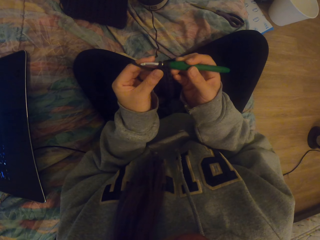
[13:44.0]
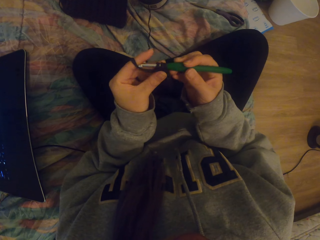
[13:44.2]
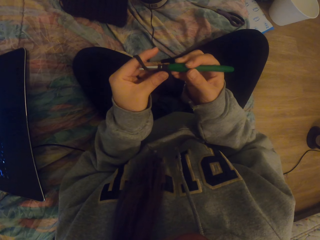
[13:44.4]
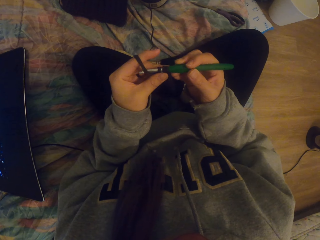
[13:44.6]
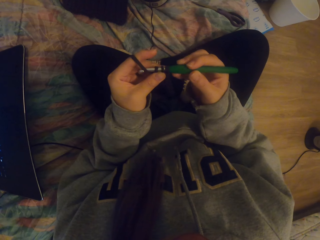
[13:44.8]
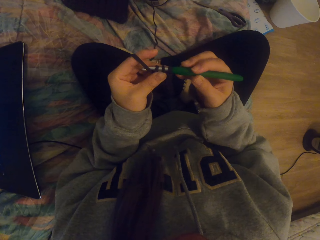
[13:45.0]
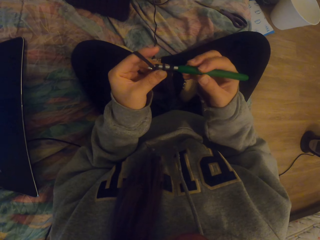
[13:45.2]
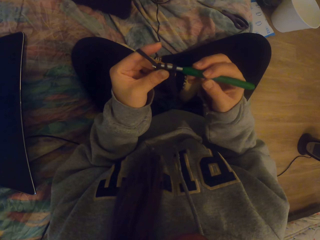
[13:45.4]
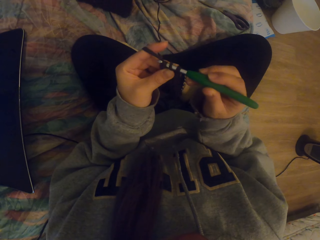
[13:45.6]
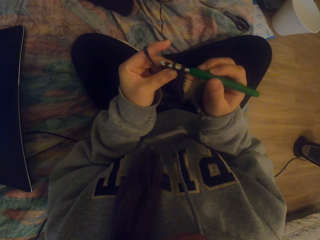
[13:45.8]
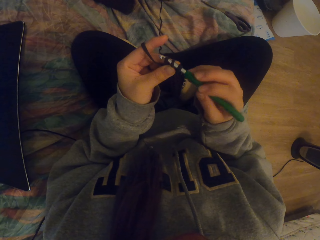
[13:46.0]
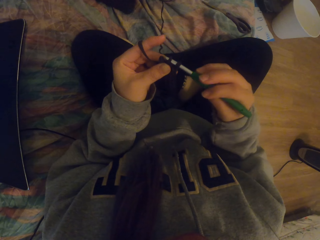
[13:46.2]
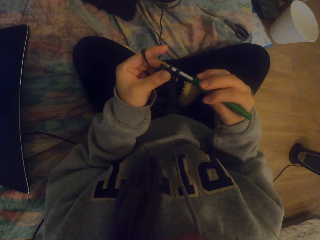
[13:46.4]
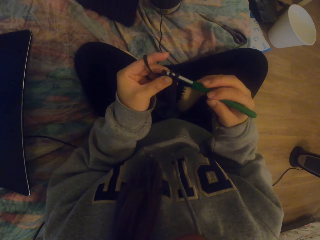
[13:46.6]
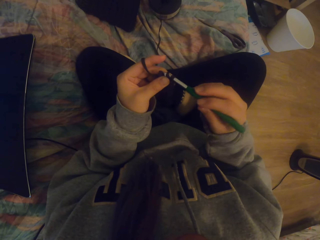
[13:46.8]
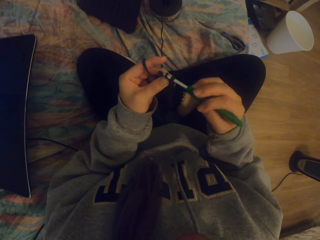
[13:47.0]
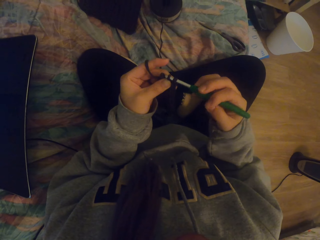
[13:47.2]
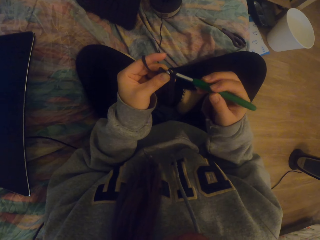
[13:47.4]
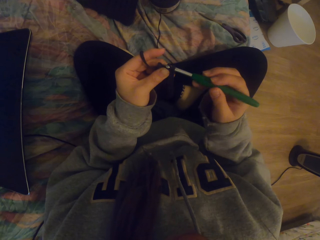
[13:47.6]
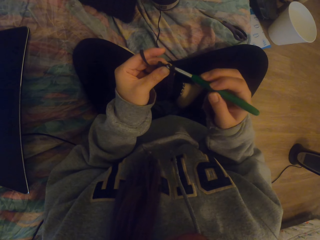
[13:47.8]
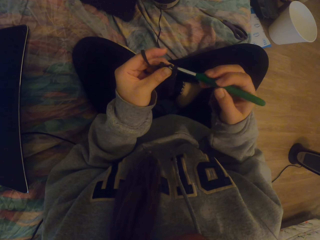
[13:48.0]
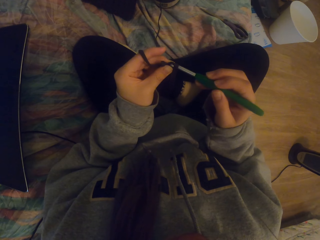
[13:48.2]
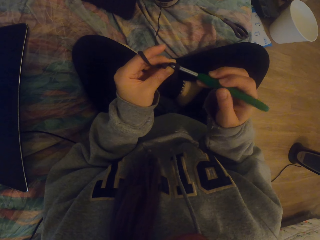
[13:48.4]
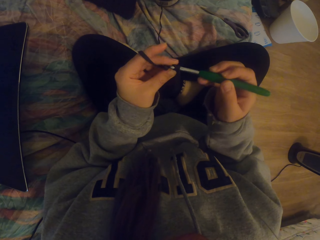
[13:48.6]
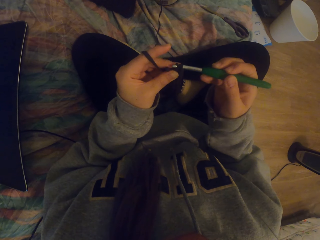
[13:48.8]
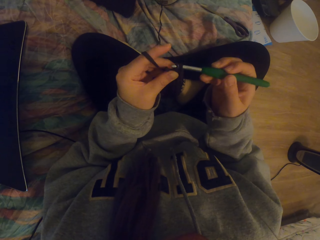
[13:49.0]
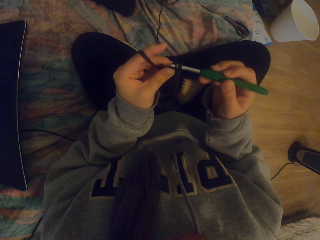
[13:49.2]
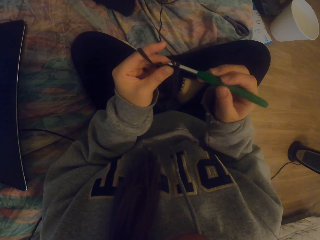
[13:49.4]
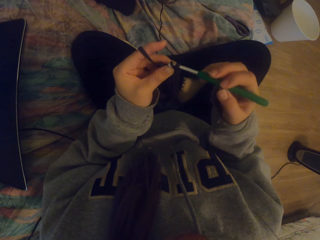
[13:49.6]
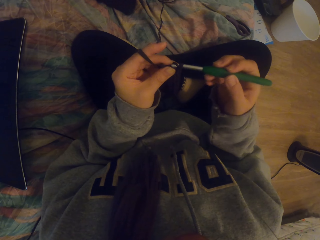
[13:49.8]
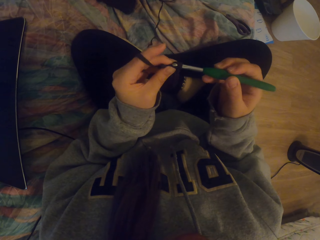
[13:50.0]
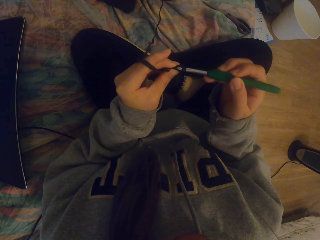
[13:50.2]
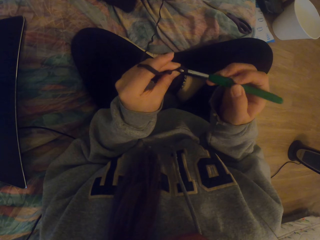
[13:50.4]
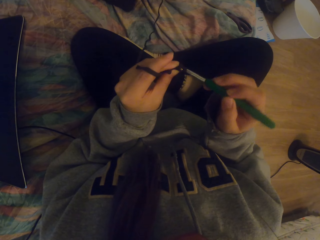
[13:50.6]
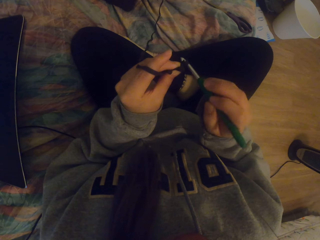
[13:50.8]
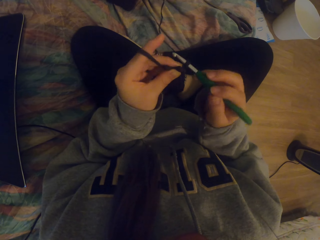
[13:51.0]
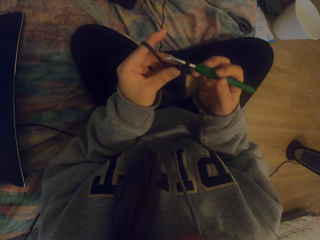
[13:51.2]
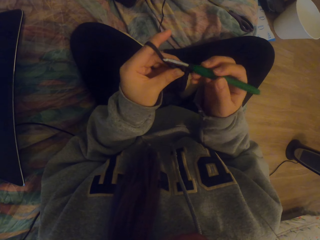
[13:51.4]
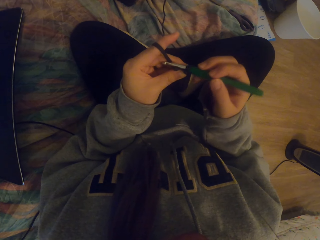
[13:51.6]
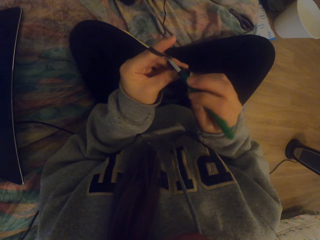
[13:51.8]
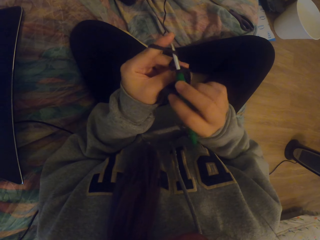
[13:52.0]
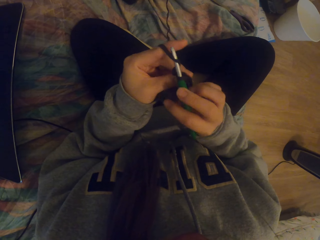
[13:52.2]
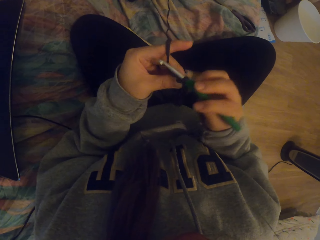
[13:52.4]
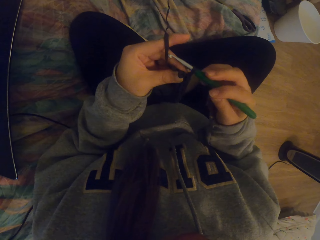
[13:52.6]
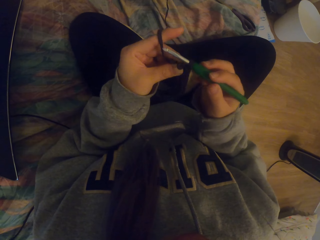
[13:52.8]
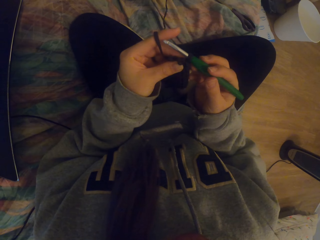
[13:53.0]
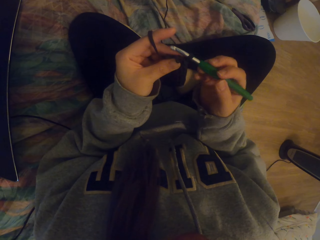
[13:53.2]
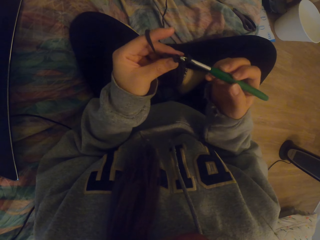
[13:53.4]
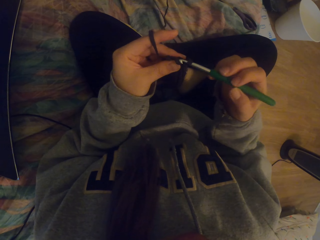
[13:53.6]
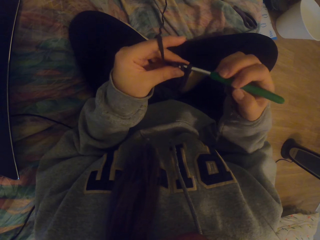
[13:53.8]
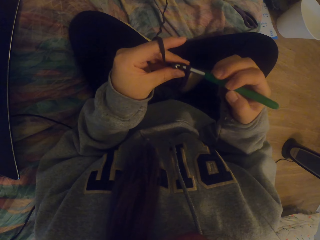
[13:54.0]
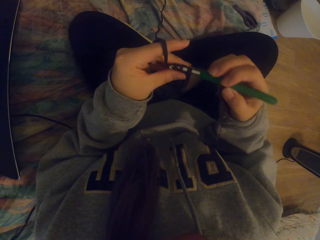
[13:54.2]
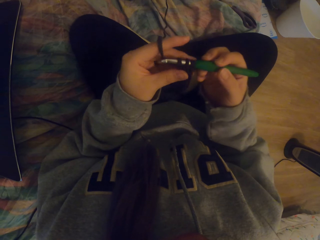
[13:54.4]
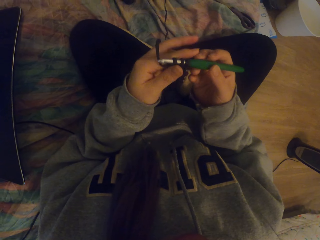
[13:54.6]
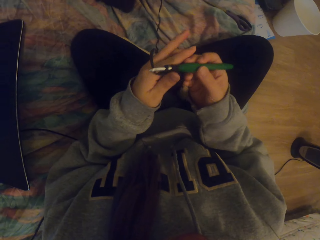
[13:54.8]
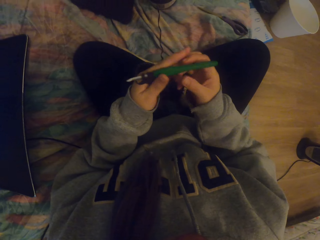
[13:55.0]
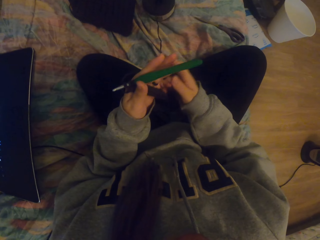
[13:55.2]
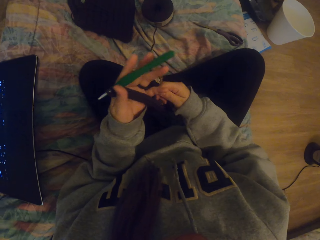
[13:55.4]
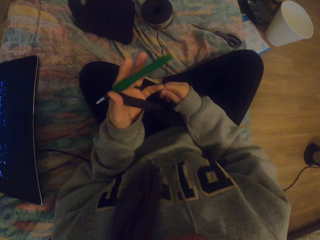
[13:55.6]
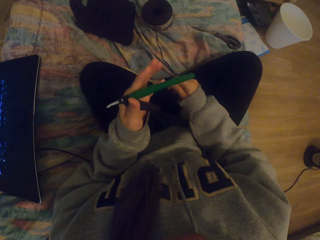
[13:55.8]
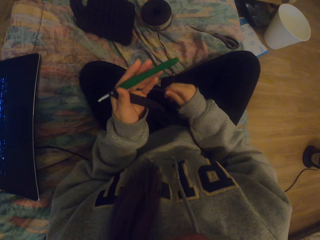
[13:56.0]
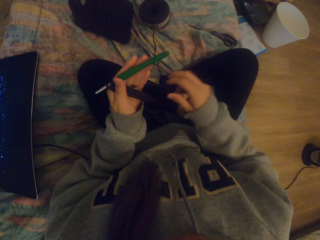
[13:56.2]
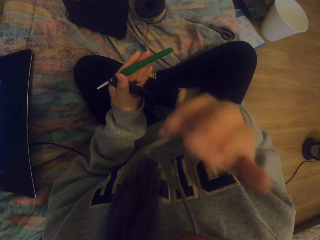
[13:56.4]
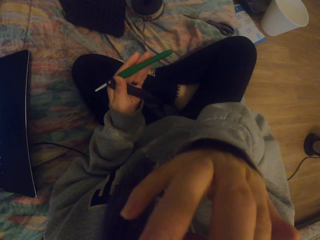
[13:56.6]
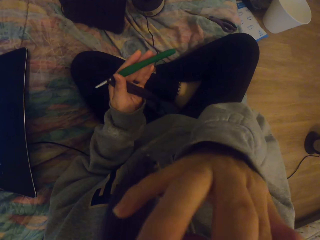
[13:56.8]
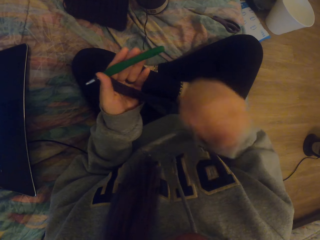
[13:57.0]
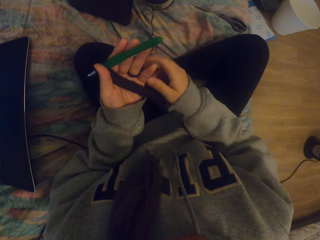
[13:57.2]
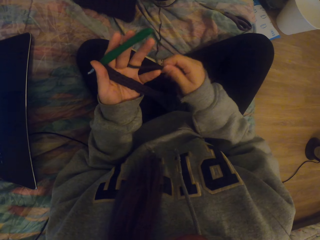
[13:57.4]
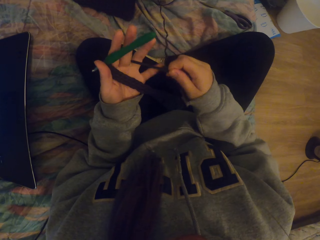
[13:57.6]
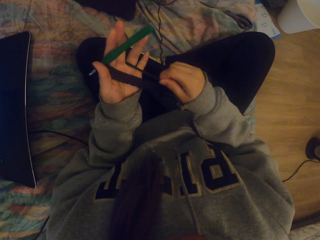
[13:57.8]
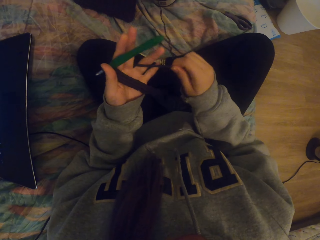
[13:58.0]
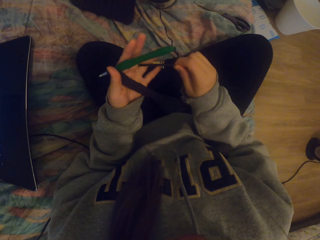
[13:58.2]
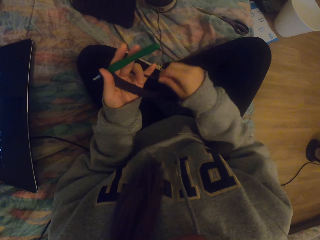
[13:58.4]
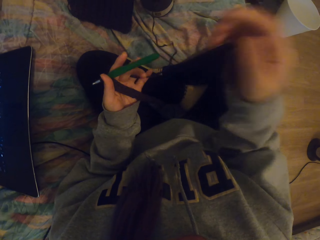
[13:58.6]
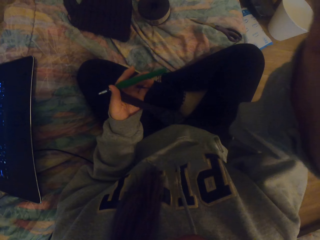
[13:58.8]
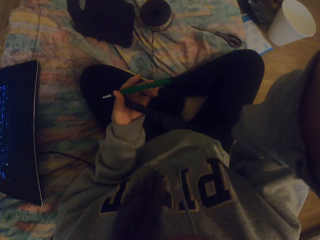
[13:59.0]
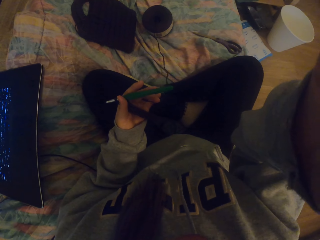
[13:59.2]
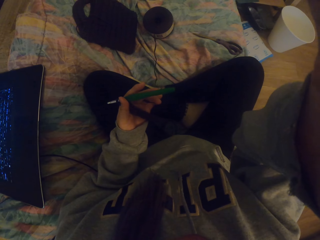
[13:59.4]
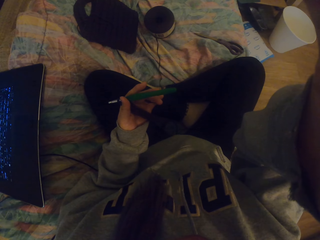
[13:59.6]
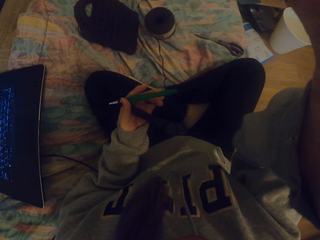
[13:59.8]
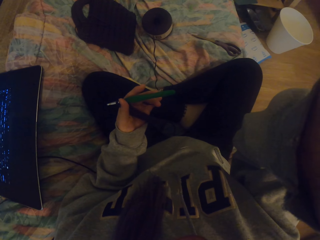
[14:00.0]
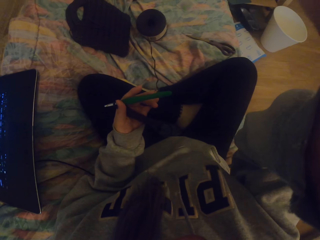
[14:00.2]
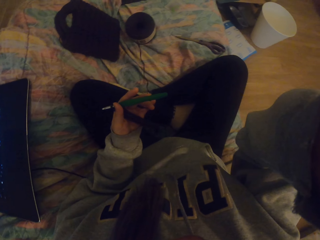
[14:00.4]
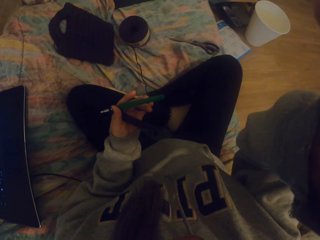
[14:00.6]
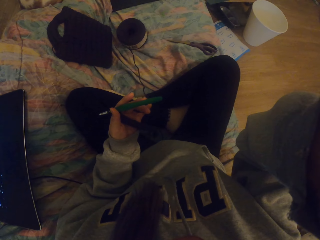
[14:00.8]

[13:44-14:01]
The camera wearer pulls the thread with the right hand. They scratch the face, touch the face with the right hand, and put the thread in between the fingers.
